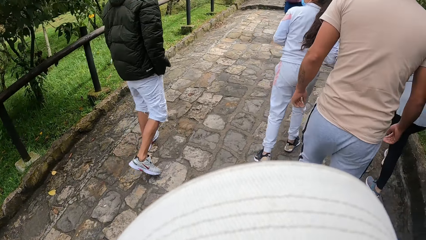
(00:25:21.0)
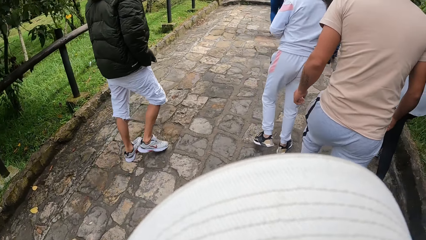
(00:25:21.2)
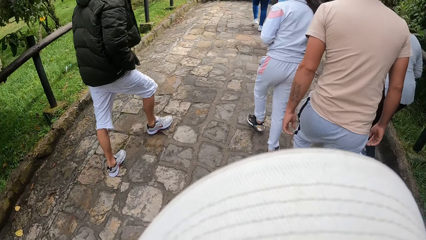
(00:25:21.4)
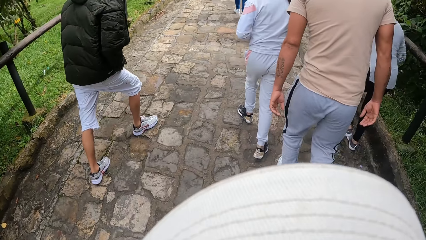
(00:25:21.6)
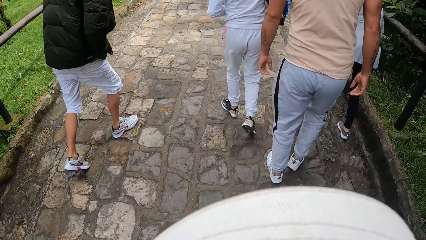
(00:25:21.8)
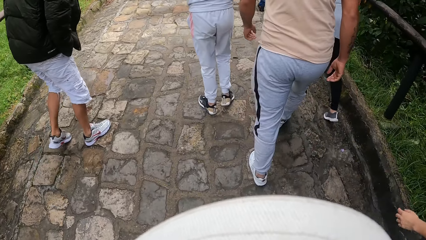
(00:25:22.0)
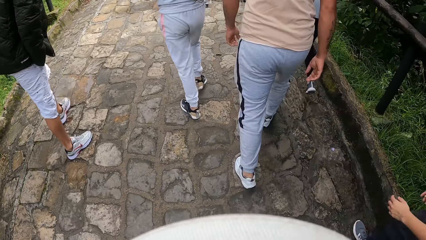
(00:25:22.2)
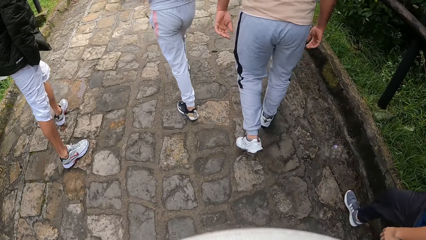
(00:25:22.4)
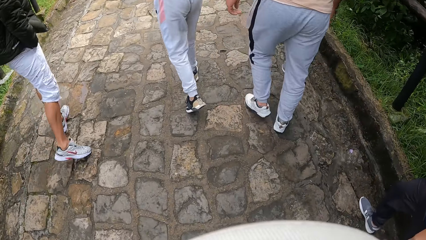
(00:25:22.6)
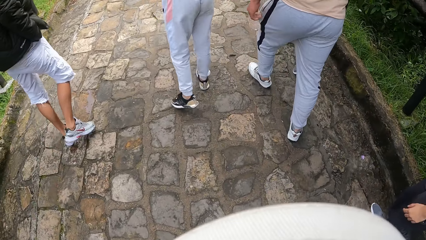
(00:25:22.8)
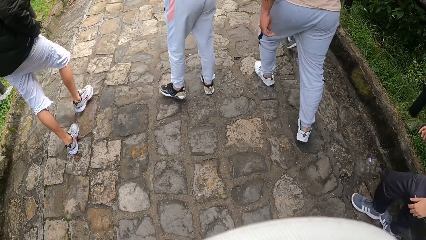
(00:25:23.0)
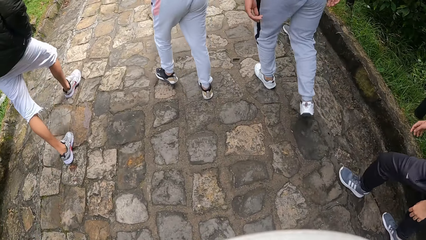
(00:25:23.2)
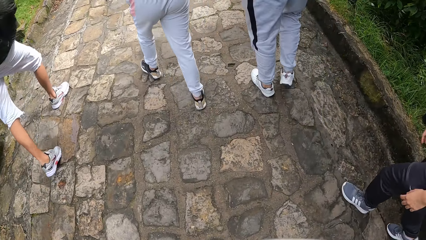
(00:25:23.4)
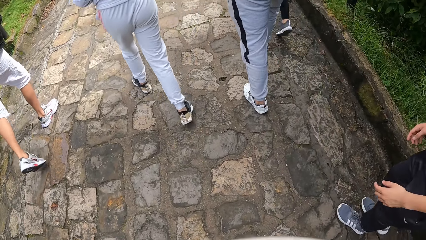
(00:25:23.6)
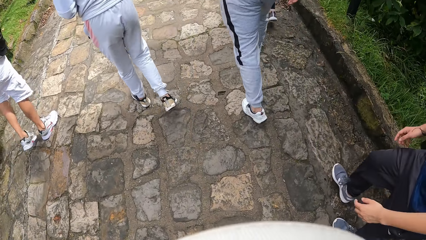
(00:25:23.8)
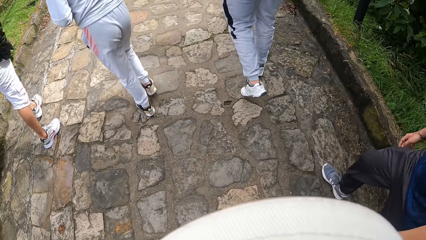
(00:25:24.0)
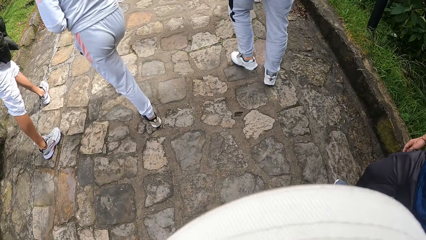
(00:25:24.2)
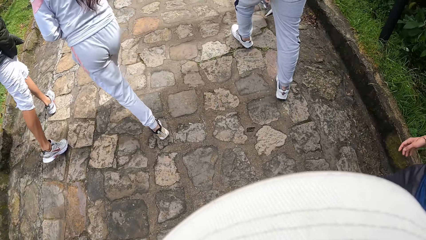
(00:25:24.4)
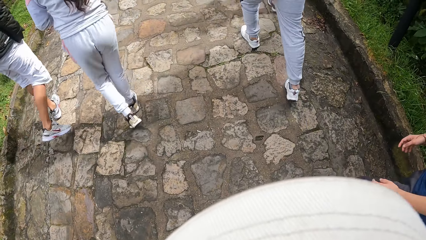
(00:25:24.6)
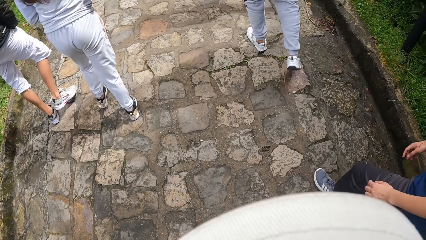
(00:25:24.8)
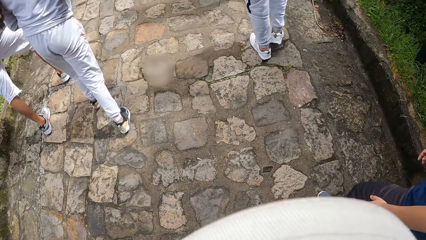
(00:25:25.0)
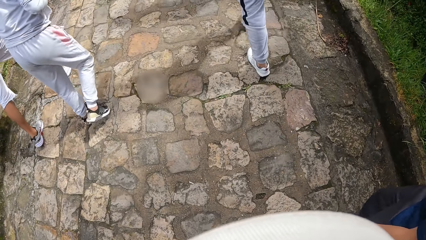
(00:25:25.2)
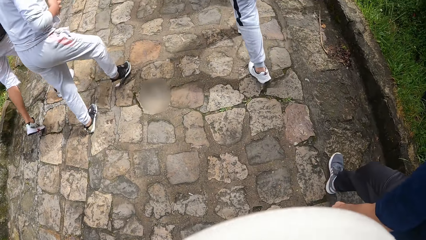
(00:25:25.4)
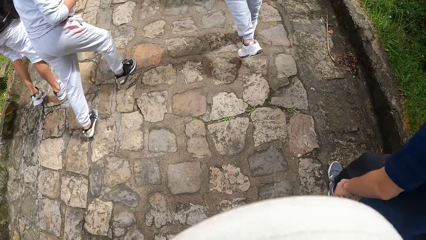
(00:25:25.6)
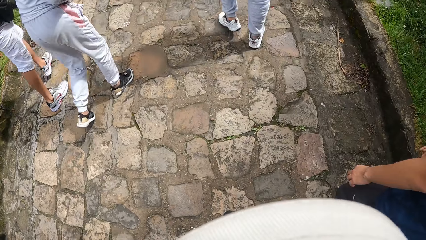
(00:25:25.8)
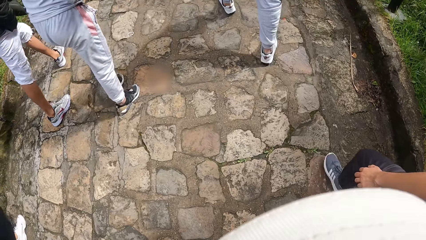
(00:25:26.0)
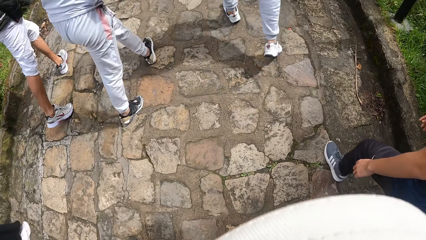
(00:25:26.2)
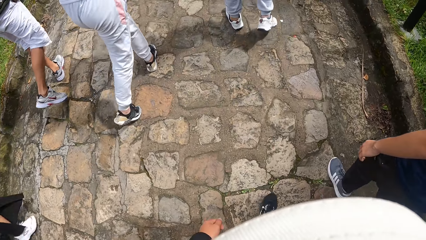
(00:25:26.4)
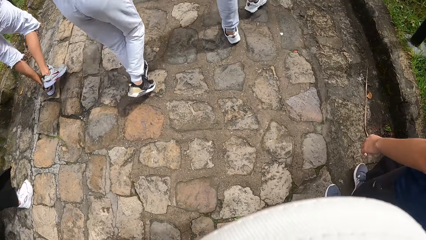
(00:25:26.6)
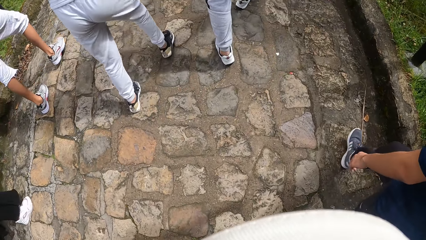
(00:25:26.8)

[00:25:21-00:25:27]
The camera wearer walks on the pavement.

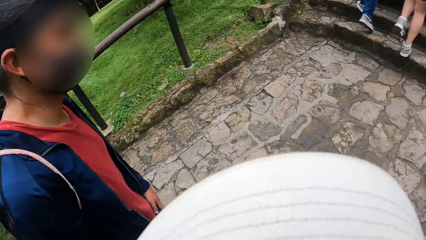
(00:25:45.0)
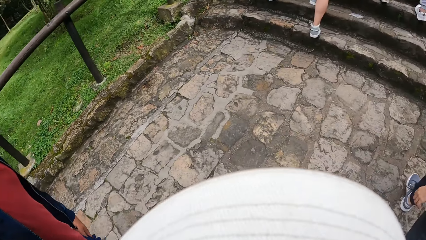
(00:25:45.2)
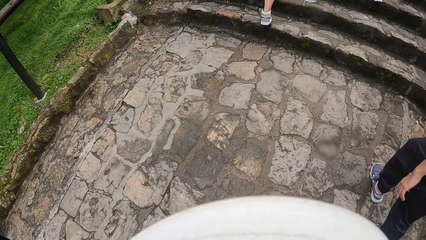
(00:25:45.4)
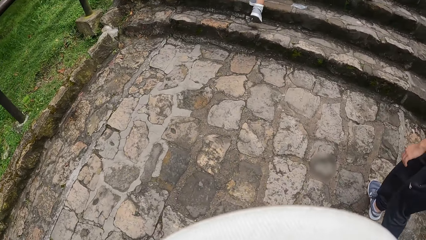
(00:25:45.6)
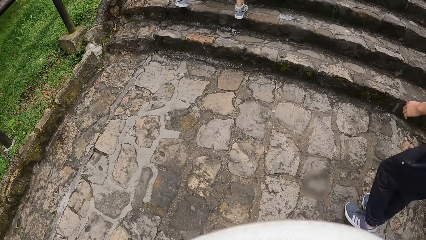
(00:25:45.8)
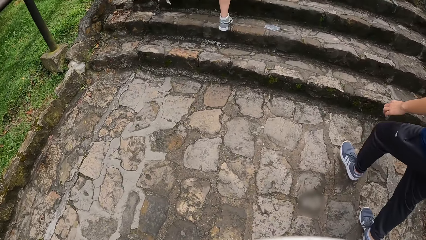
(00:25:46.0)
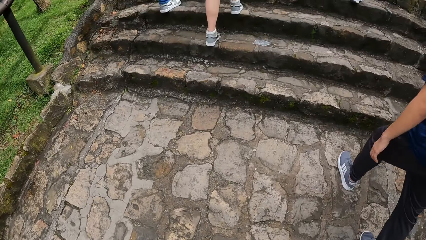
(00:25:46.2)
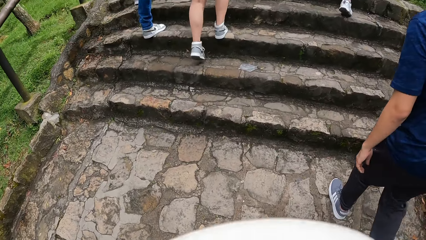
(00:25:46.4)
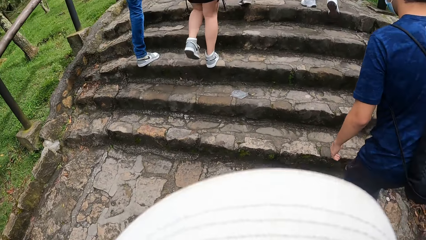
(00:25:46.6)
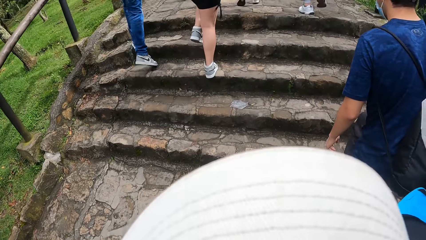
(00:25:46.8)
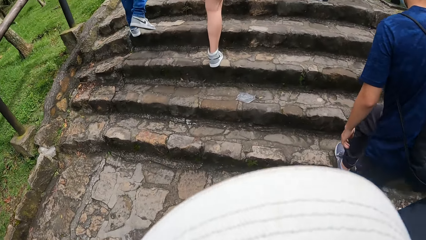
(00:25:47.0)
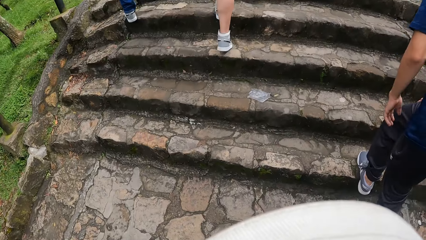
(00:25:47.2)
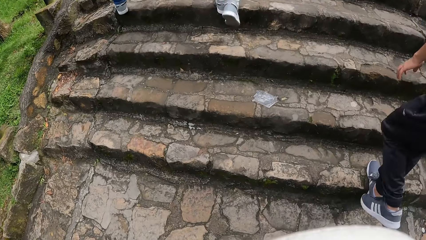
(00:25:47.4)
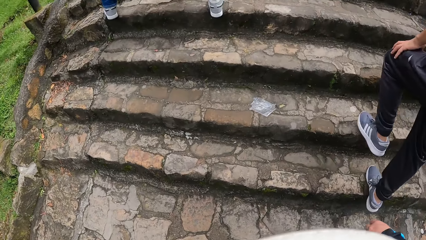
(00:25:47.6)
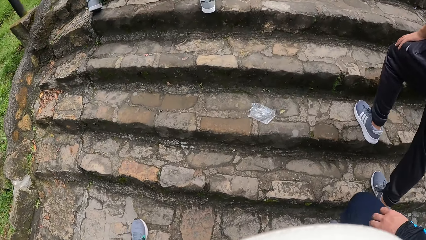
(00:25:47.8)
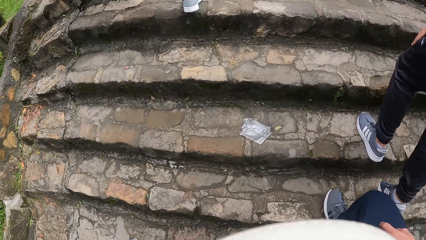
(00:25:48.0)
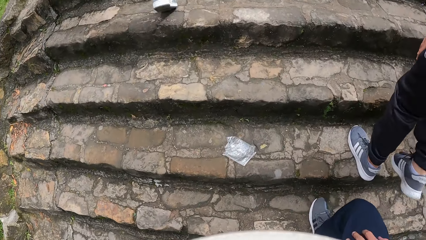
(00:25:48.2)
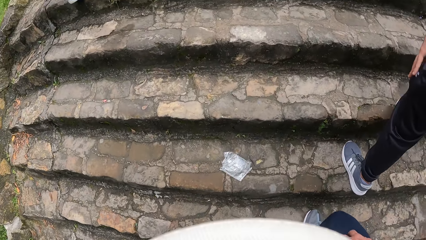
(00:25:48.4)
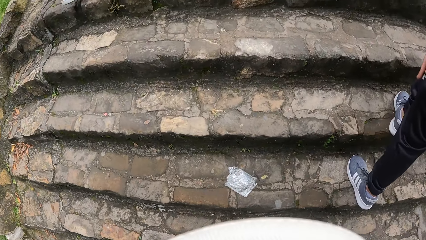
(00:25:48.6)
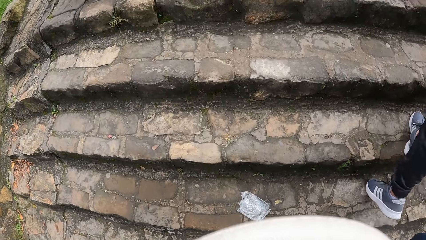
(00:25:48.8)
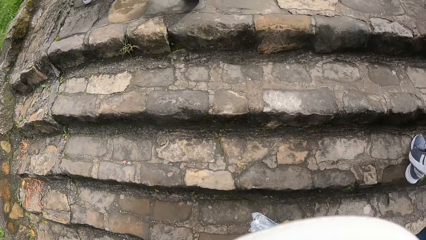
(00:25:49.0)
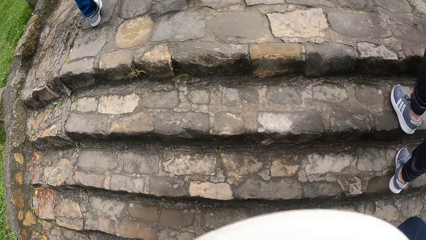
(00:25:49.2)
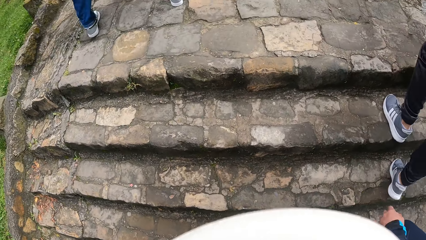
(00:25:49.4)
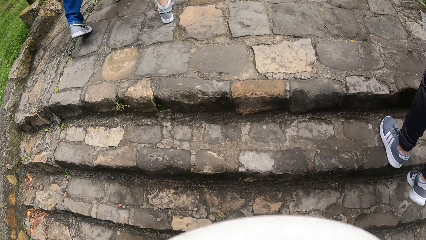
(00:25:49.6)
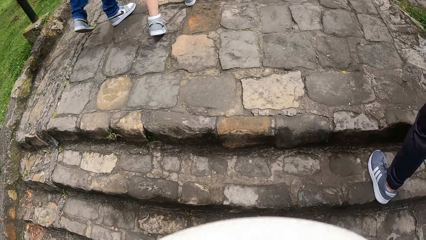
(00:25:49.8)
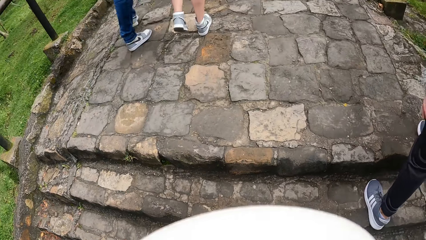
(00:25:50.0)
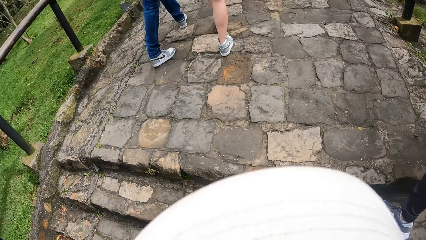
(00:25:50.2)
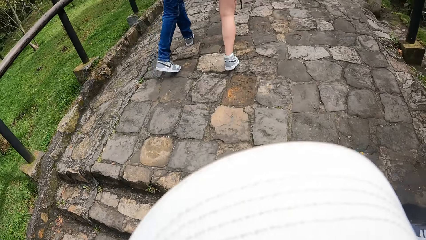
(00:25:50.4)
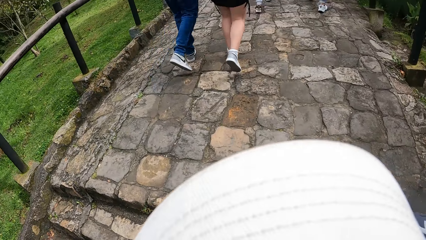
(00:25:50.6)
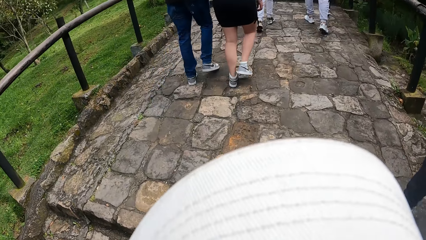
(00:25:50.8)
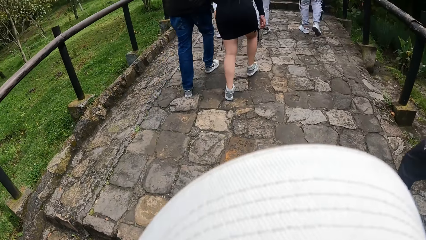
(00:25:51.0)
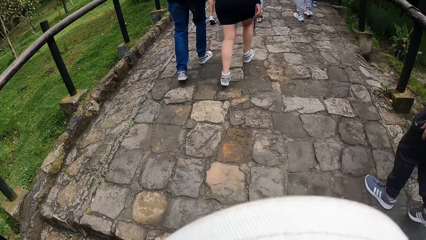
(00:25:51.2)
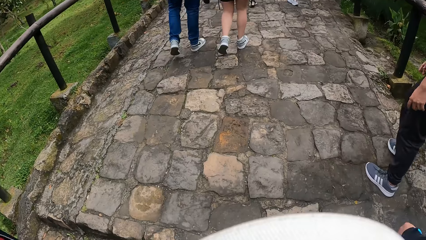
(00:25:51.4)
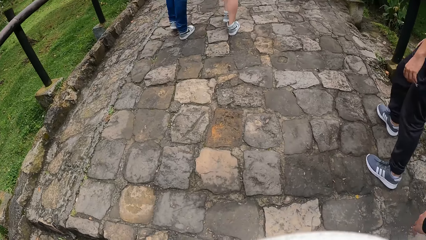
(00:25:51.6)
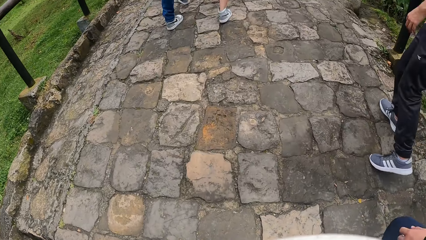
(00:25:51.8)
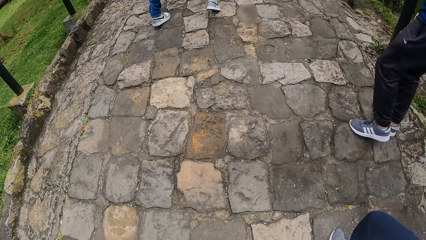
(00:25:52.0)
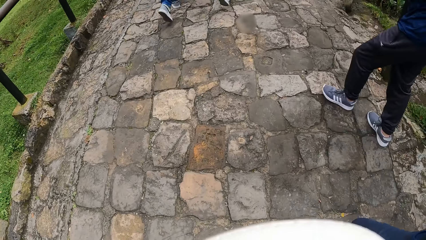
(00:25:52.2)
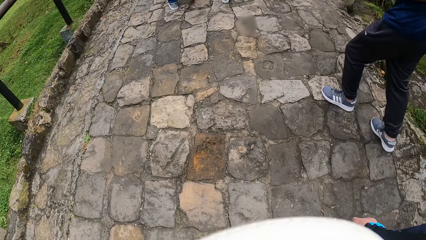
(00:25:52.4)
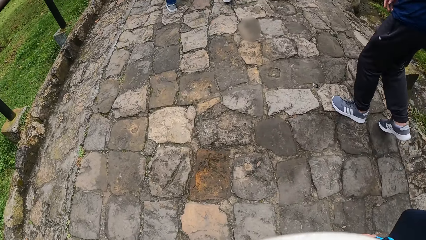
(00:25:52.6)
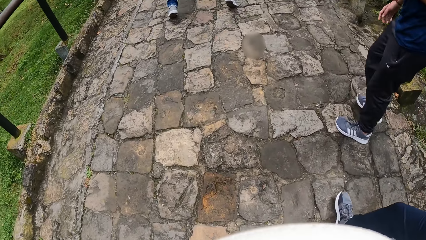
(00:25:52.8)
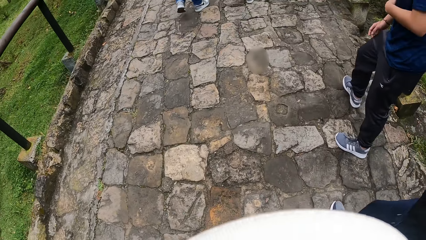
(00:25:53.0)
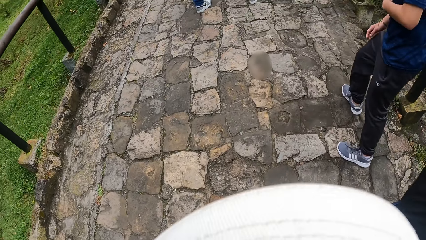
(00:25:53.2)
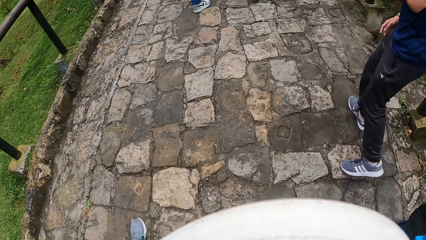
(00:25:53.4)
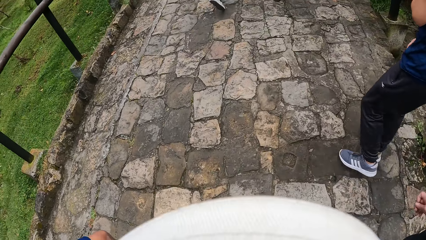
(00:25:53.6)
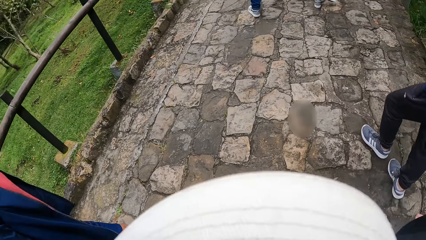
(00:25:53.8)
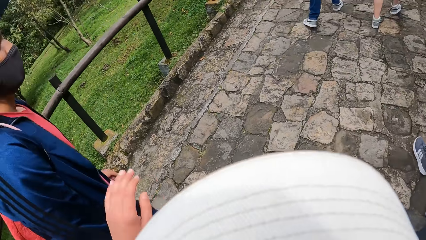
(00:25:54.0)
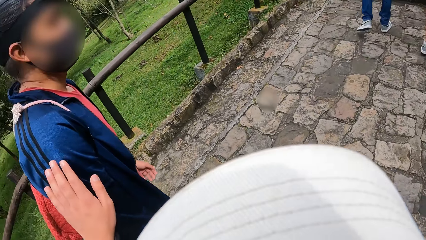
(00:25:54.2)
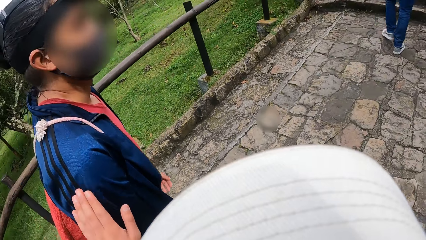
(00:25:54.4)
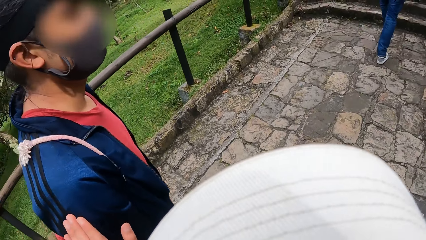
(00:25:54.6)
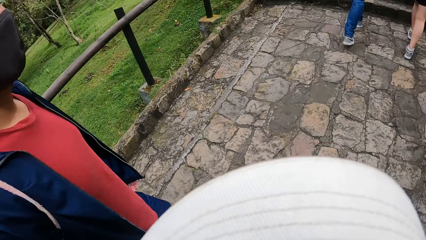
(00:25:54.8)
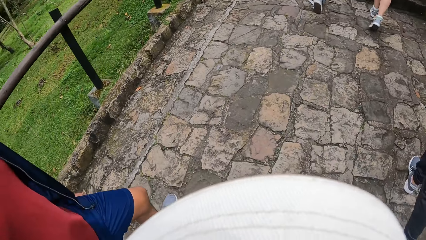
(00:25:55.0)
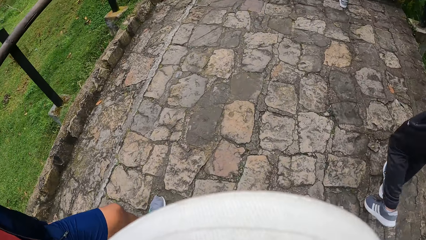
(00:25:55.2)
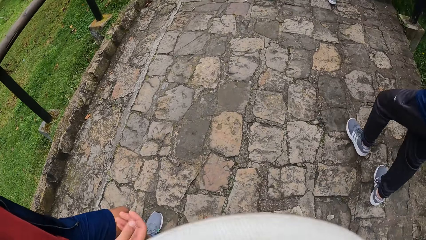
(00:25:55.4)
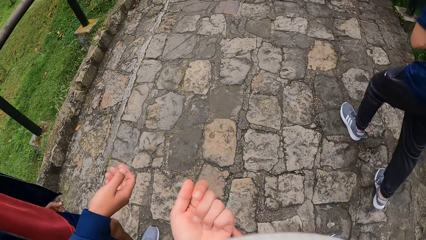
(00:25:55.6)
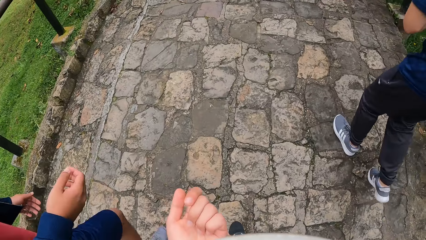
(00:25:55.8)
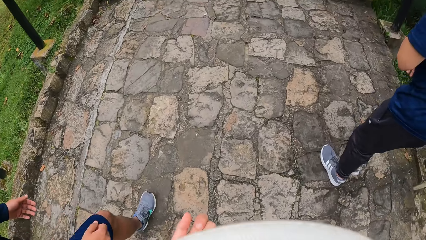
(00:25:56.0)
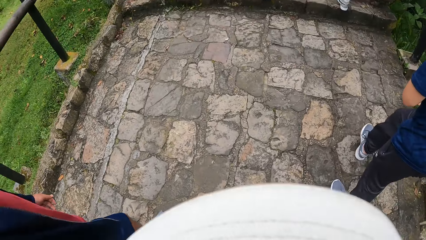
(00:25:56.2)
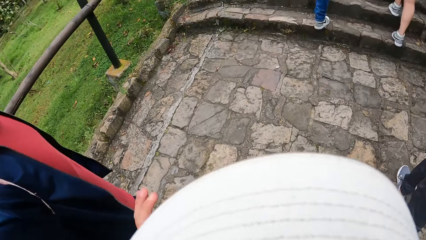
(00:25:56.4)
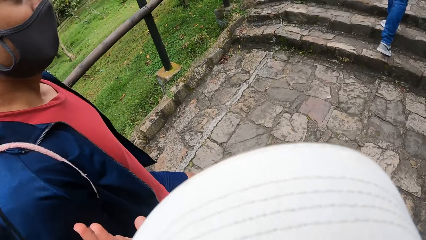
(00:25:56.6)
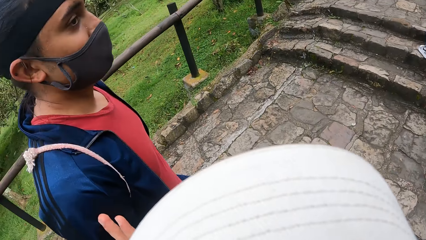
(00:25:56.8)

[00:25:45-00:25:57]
The man climbs the stairs. The camera wearer climbs the stairs up. He walks on the pavement and taps another man with his left hand.
